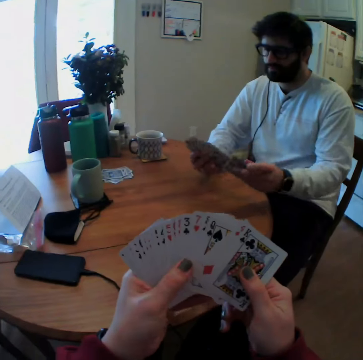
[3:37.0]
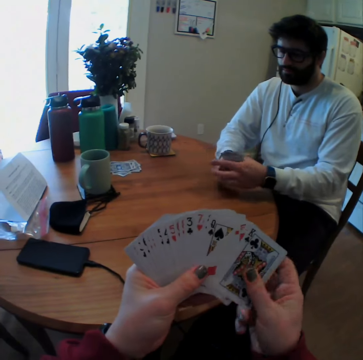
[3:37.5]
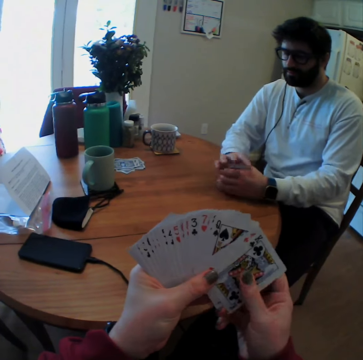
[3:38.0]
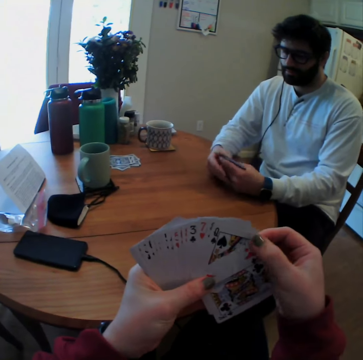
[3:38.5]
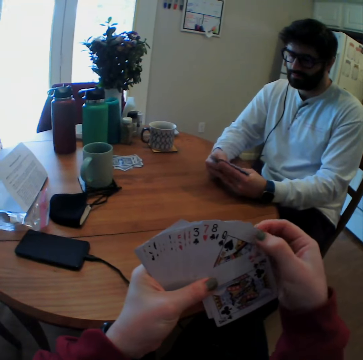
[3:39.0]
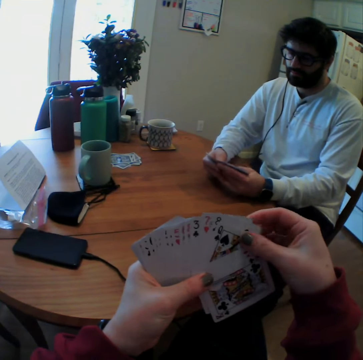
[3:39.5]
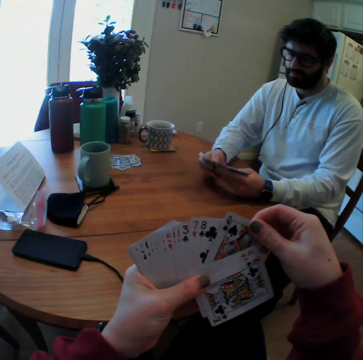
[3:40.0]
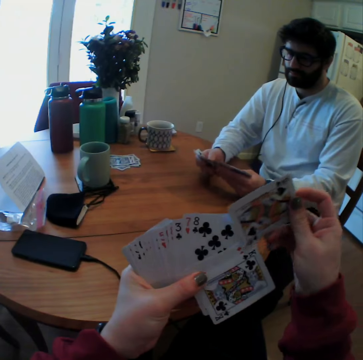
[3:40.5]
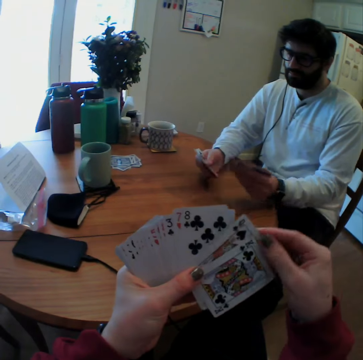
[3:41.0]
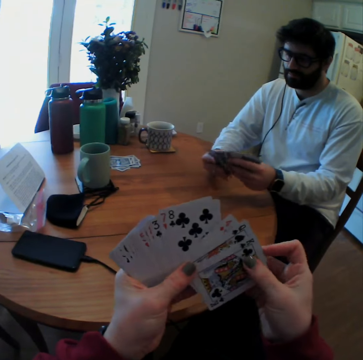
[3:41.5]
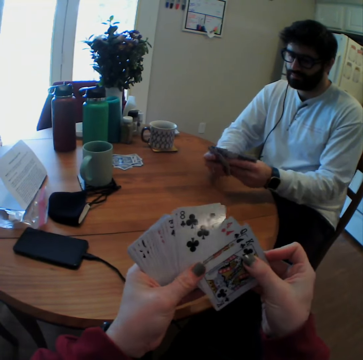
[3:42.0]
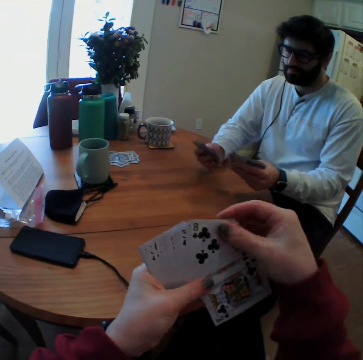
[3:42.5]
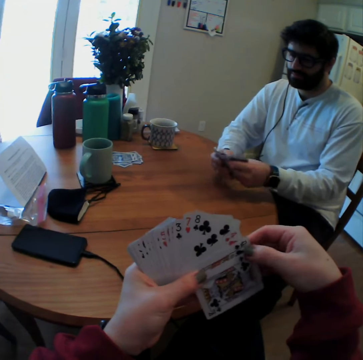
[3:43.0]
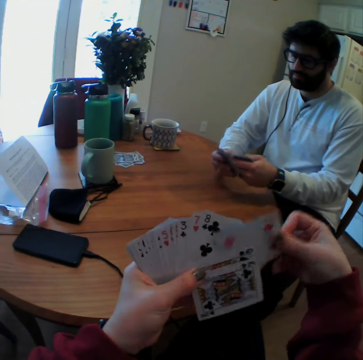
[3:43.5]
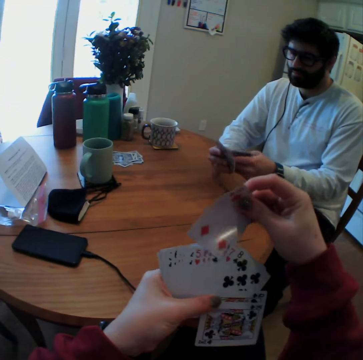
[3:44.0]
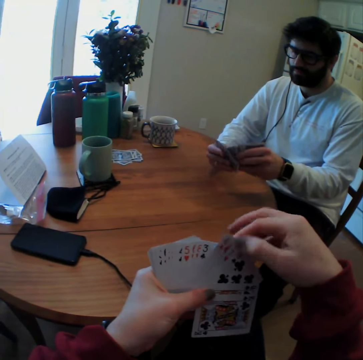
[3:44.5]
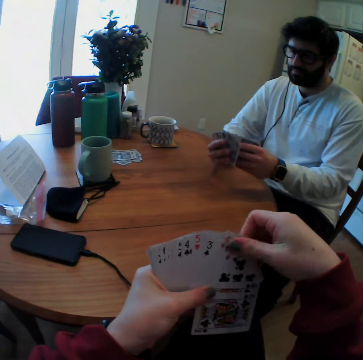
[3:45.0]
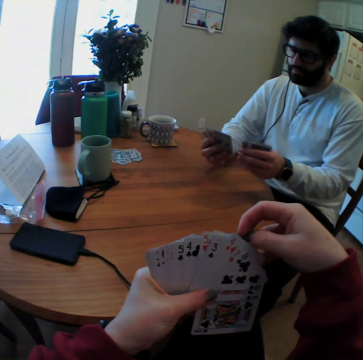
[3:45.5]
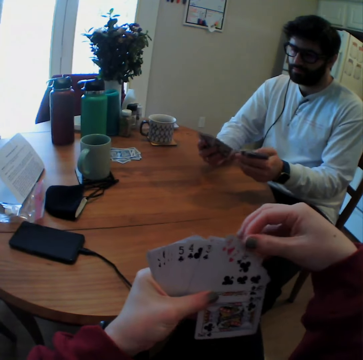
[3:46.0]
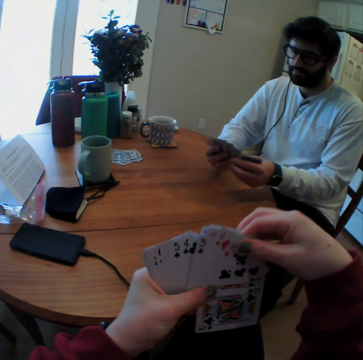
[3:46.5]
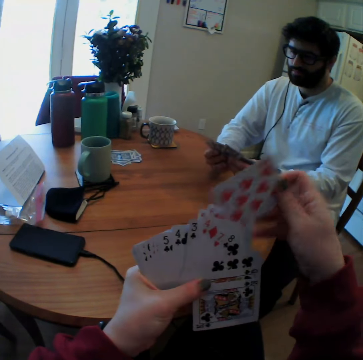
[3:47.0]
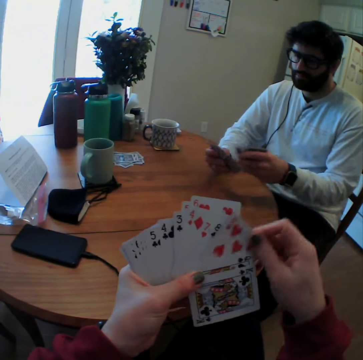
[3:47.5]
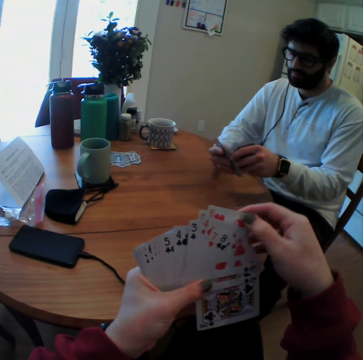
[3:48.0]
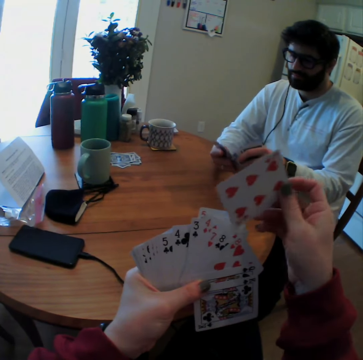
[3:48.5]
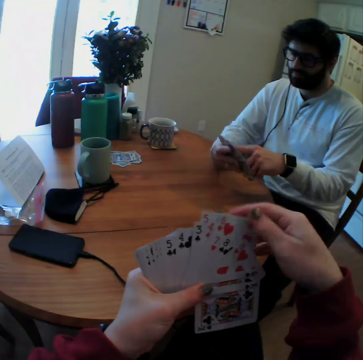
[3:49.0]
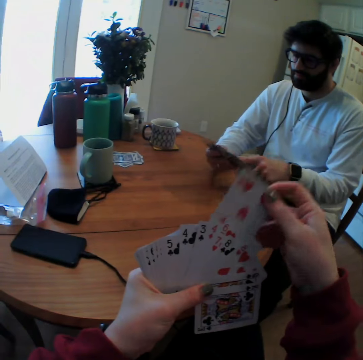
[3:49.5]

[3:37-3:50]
The camera wearer mixes cards.

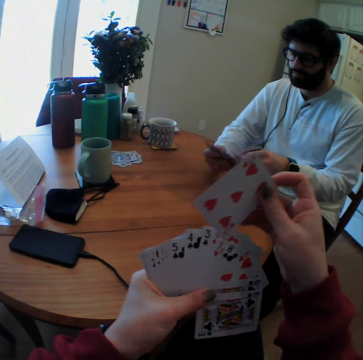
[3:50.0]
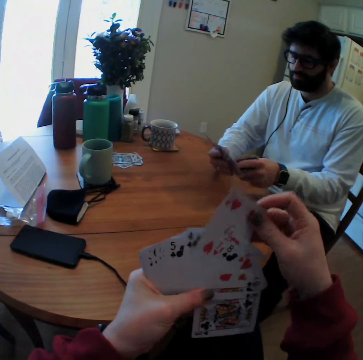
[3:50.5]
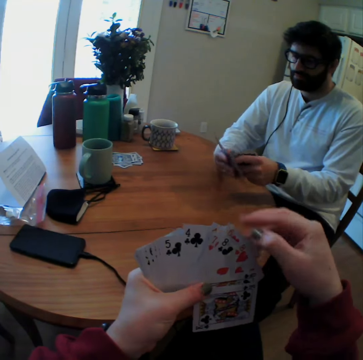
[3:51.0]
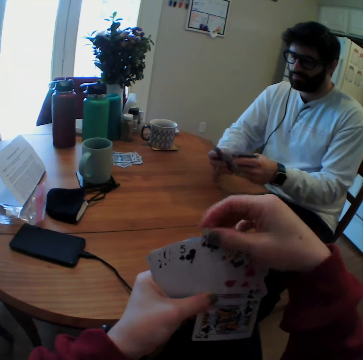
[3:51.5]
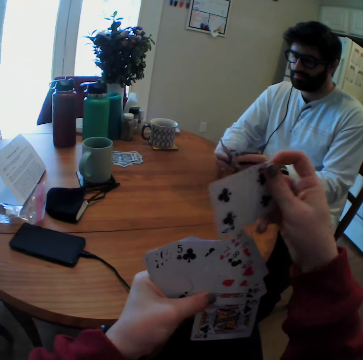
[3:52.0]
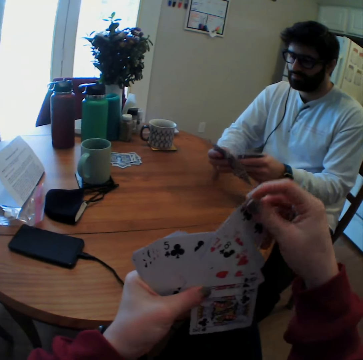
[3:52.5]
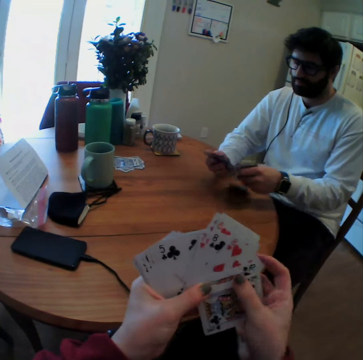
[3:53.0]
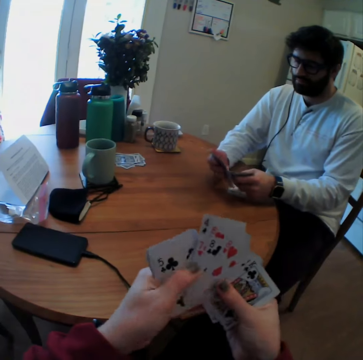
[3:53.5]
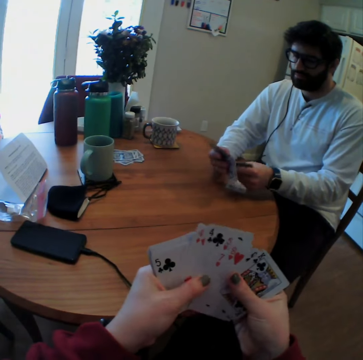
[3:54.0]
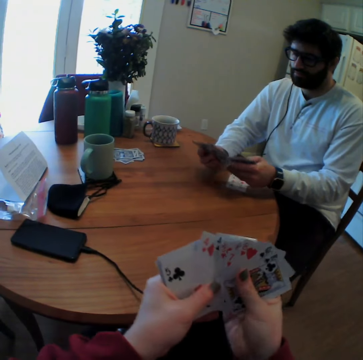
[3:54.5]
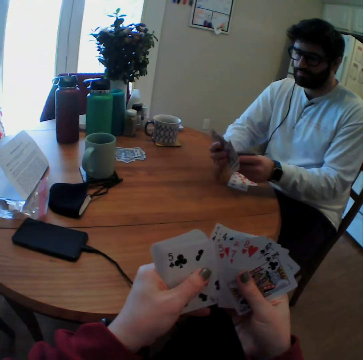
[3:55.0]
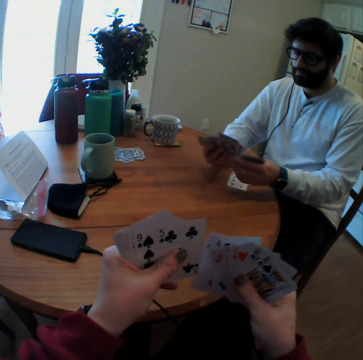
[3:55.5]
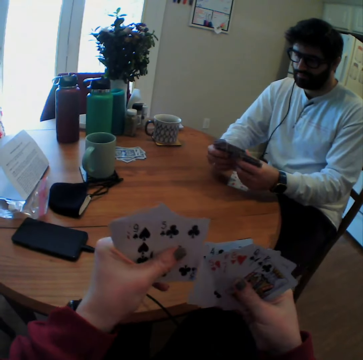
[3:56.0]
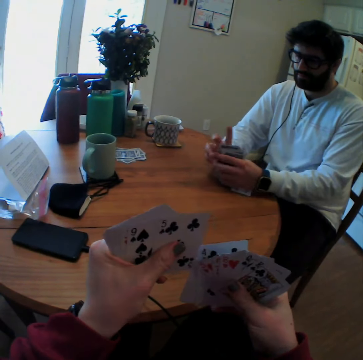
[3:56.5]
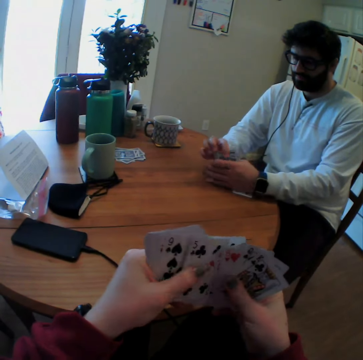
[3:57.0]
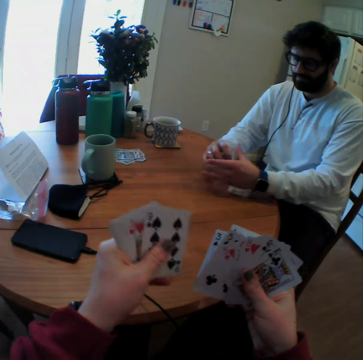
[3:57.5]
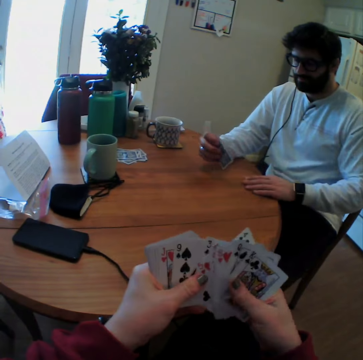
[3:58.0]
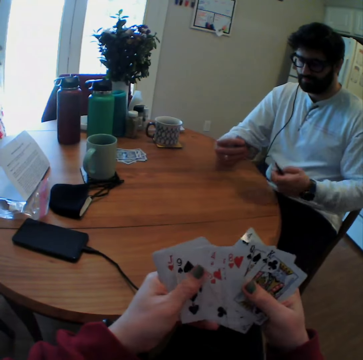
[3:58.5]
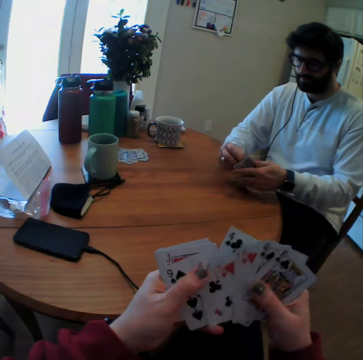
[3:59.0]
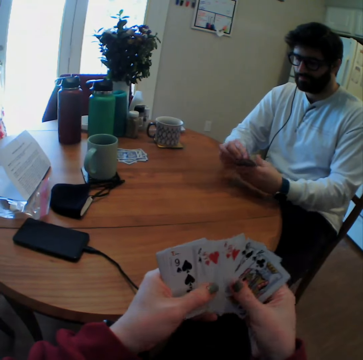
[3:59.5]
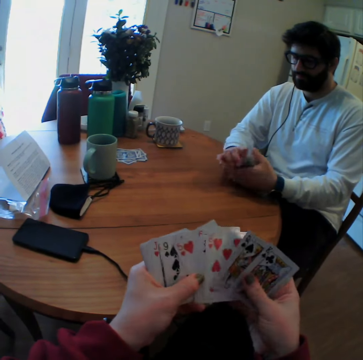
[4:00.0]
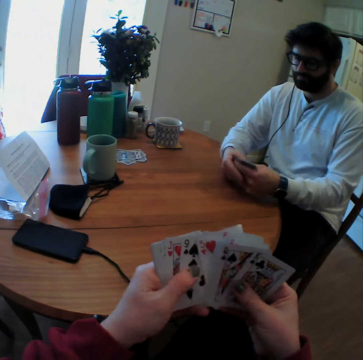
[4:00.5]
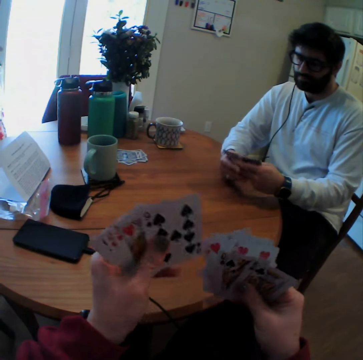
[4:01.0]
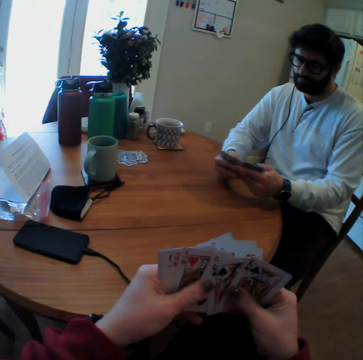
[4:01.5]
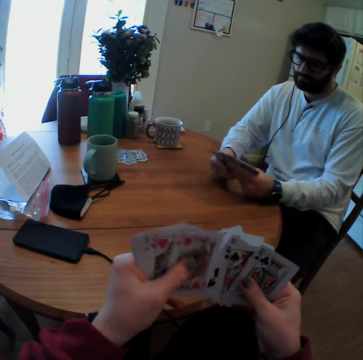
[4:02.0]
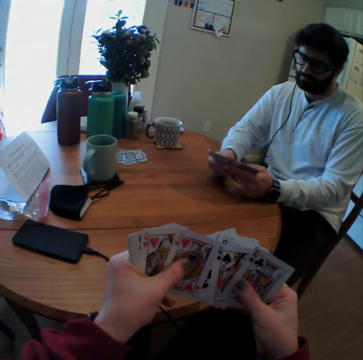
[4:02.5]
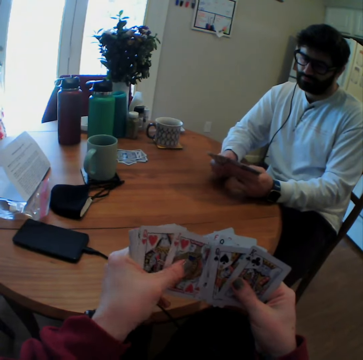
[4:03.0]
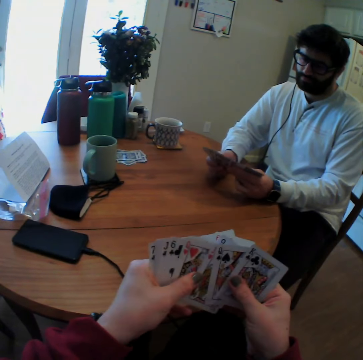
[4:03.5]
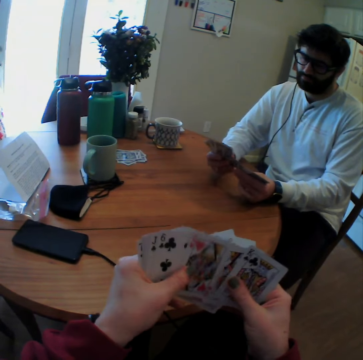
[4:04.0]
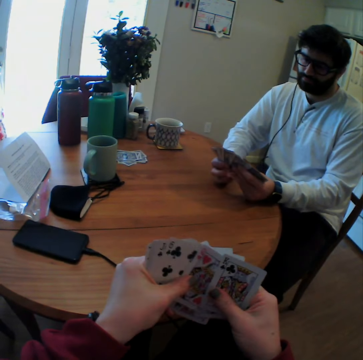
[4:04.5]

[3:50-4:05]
A man mixes cards. Some cards fall on the table. The man takes the playing cards. The man arranges the playing cards.

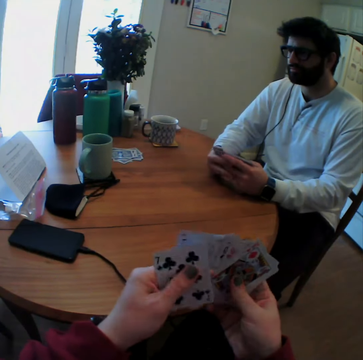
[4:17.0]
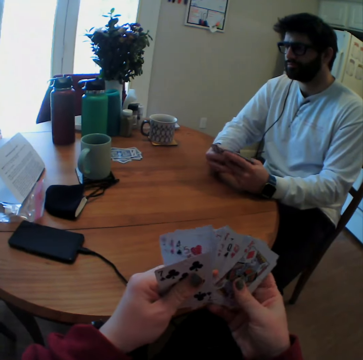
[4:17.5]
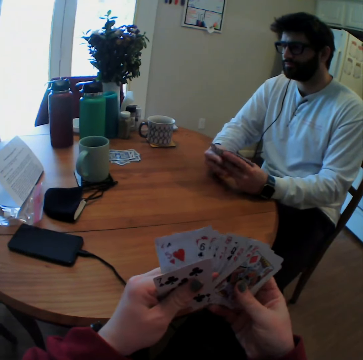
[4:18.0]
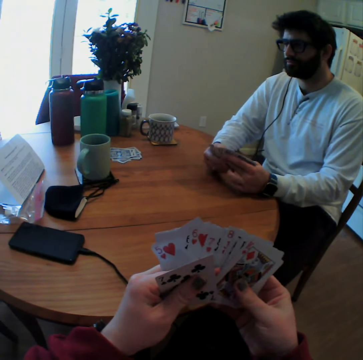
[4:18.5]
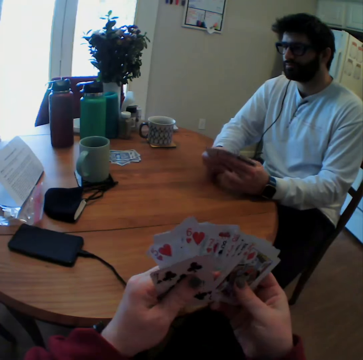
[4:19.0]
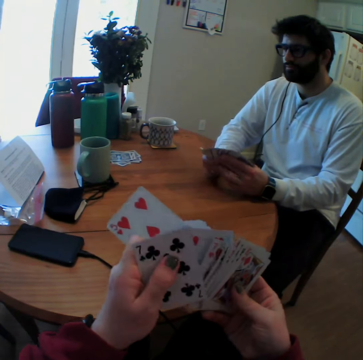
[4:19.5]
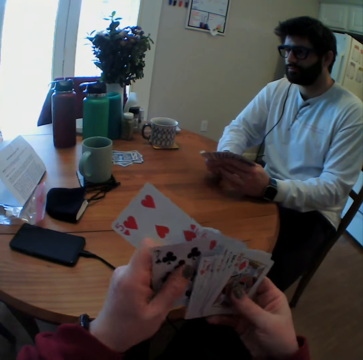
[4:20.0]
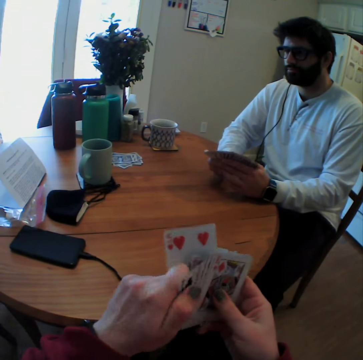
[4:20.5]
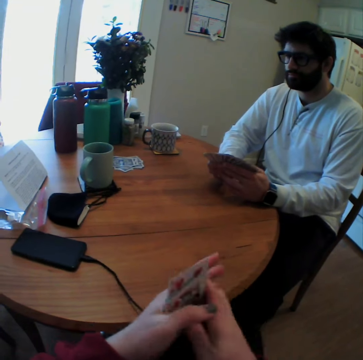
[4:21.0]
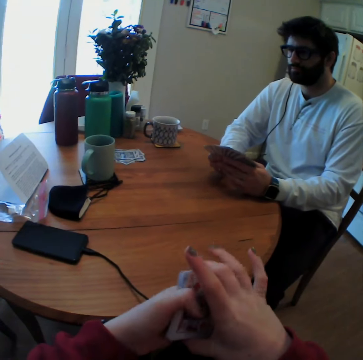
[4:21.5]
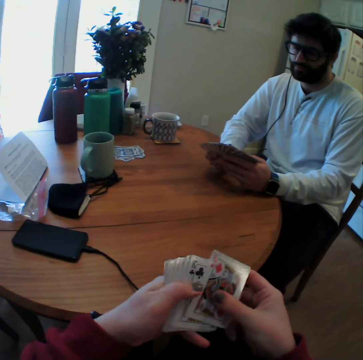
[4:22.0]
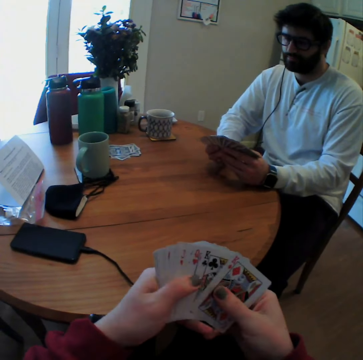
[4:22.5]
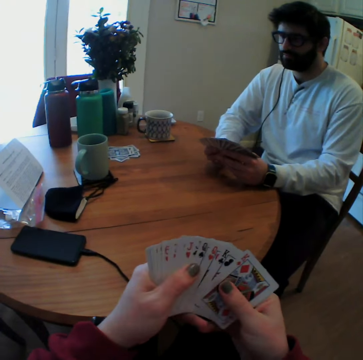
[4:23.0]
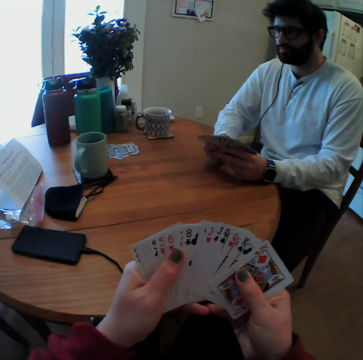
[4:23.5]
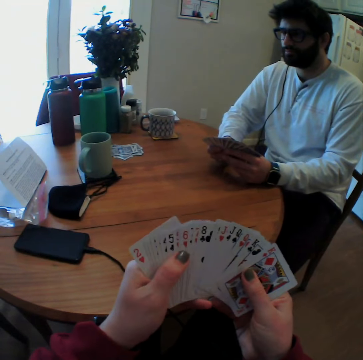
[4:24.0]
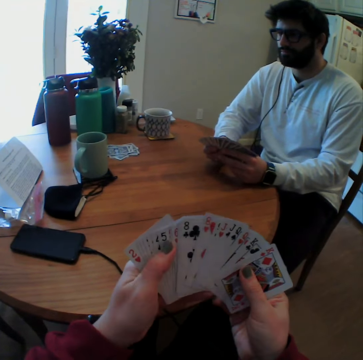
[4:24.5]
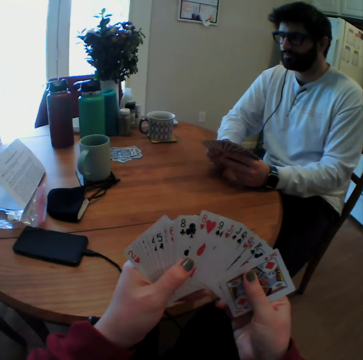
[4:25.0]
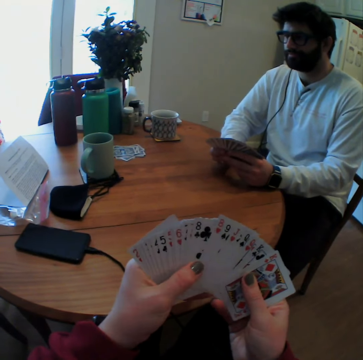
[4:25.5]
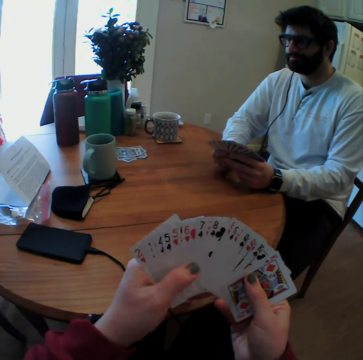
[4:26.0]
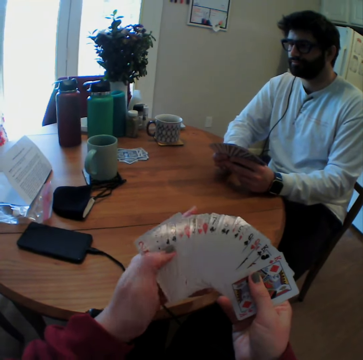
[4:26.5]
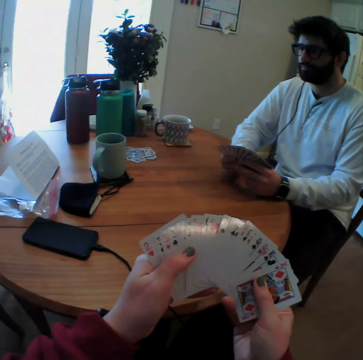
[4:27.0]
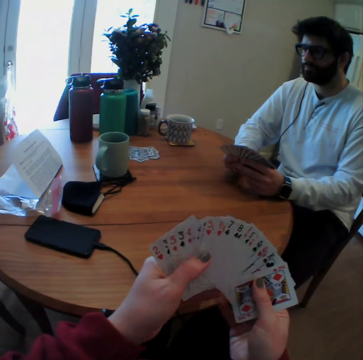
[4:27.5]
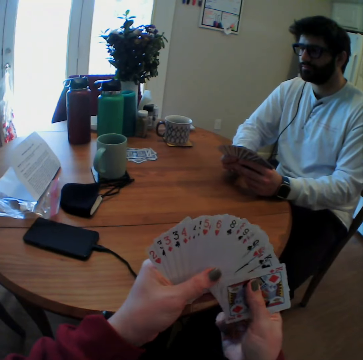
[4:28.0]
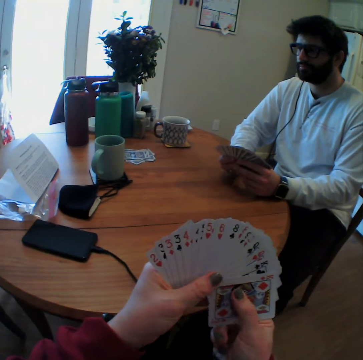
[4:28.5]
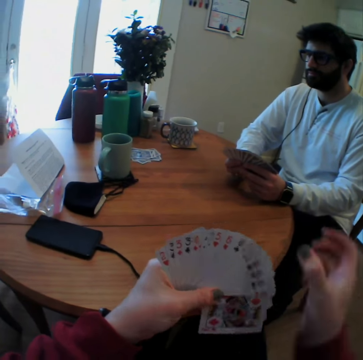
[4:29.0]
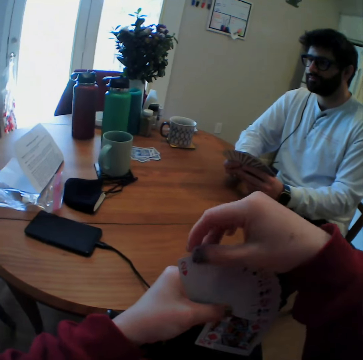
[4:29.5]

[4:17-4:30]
The man counts cards. The camera wearer speaks. They arrange playing cards with the man.
